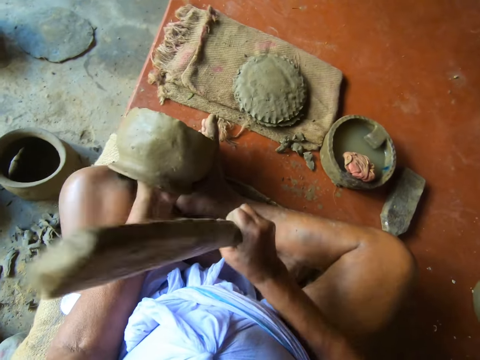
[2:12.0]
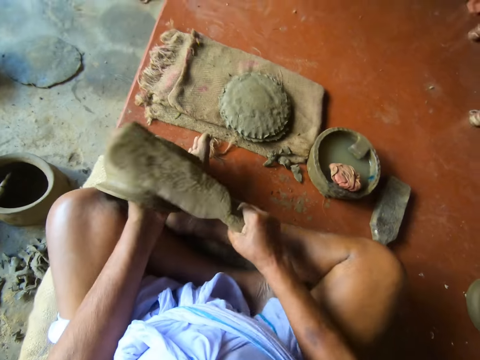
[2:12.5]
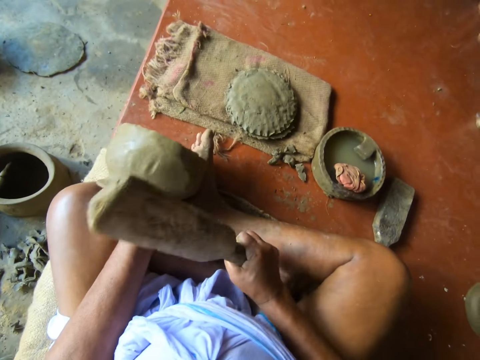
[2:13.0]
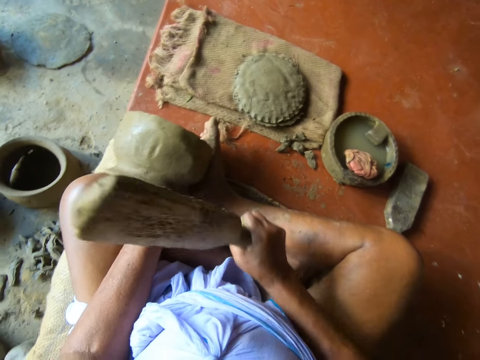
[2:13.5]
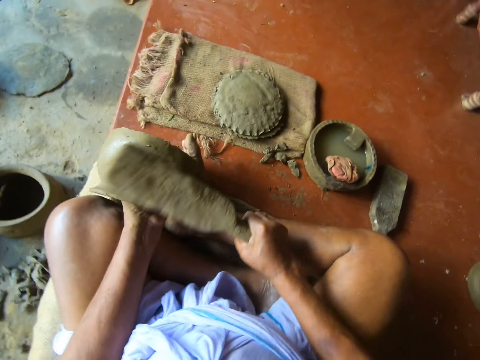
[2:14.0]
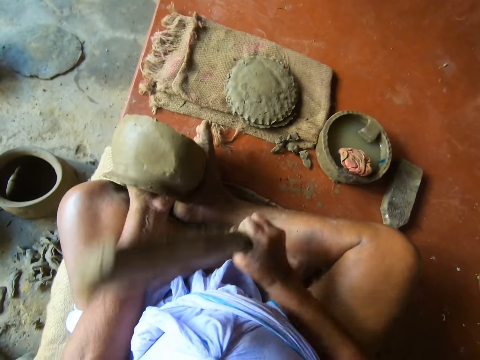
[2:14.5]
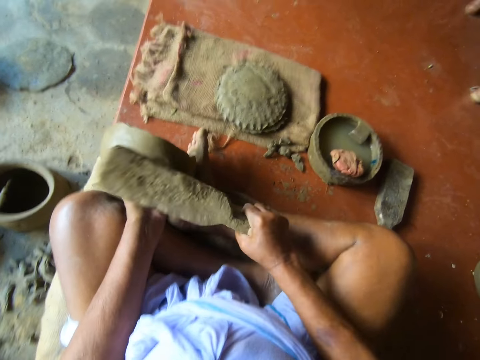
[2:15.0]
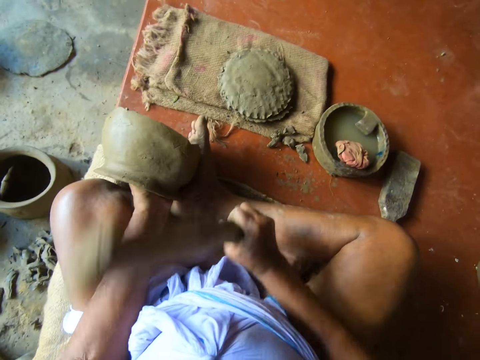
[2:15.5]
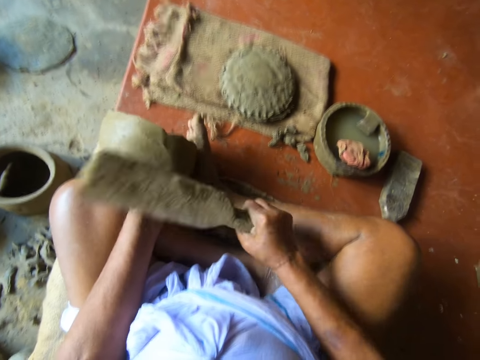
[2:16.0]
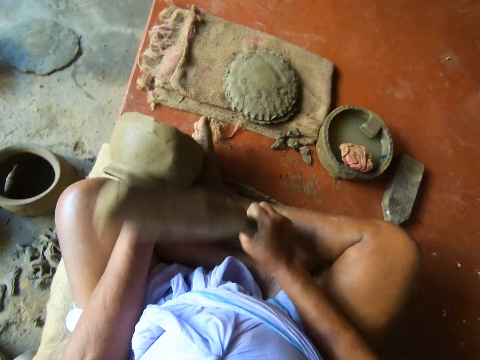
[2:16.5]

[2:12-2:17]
The camera wearer molds the clay mold with the molding stick in his right hand.

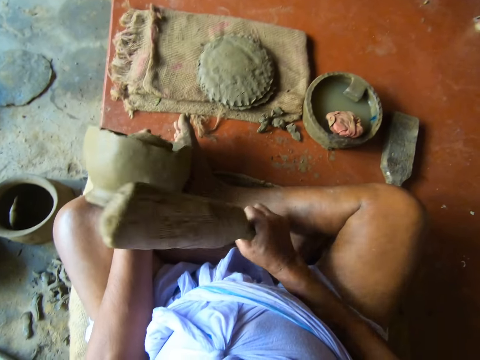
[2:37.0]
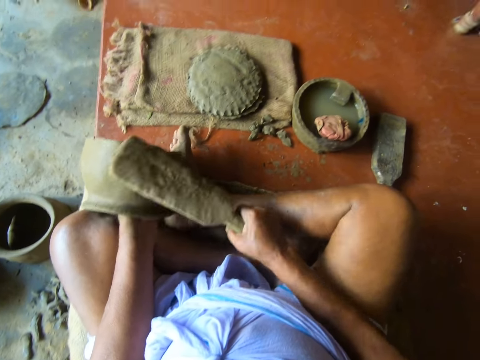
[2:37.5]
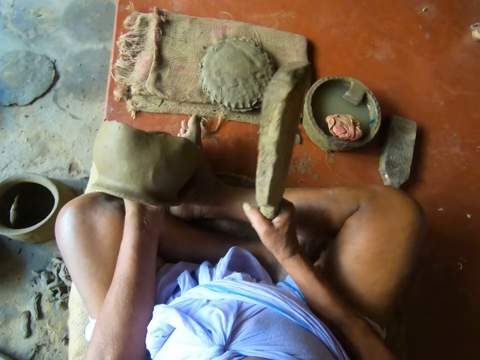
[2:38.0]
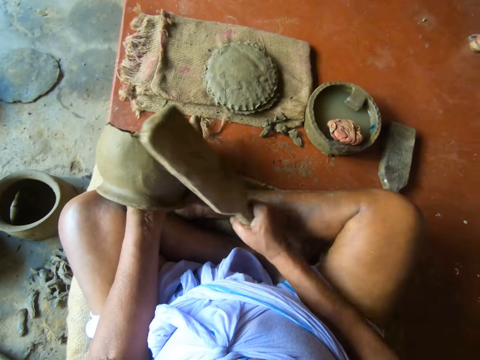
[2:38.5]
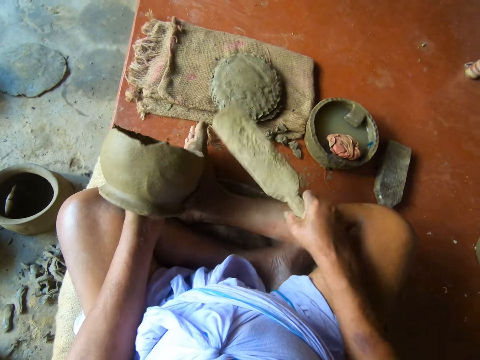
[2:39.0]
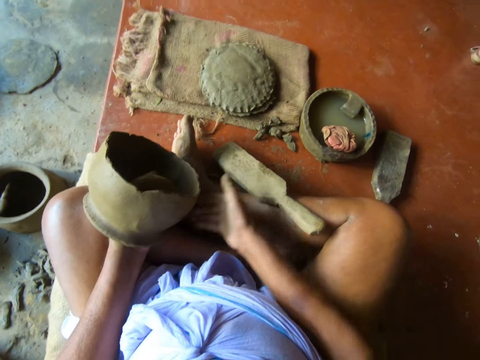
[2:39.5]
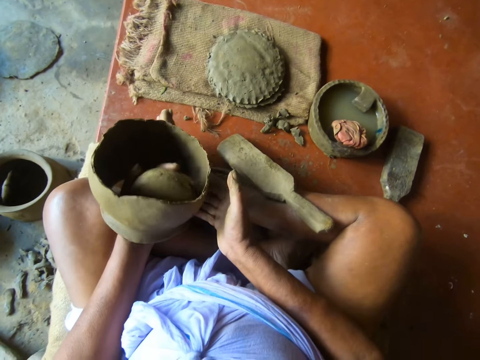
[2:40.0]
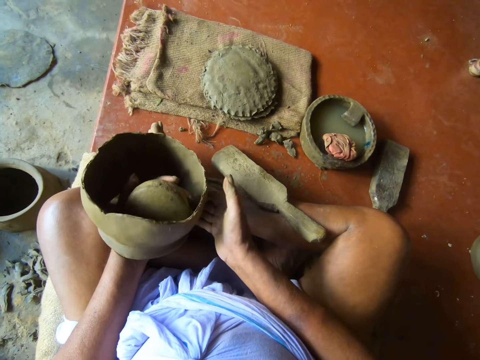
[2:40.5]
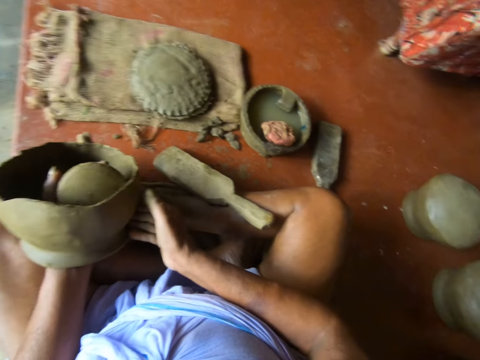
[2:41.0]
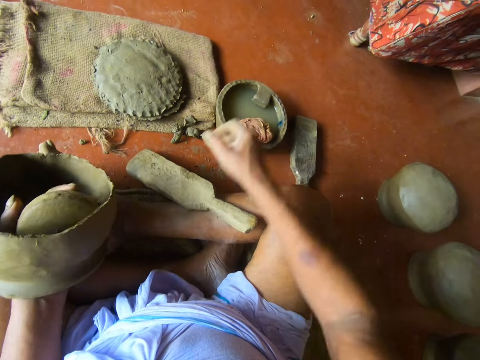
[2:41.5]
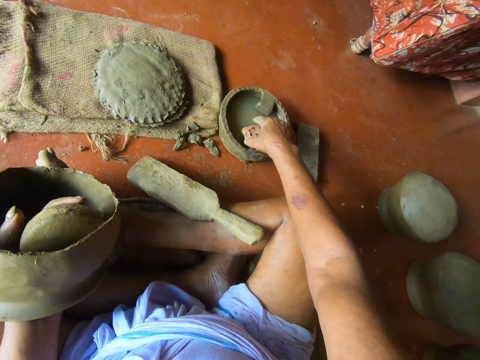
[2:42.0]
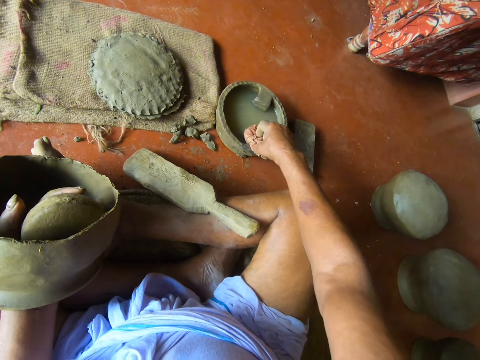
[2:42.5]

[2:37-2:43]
The camera wearer drops the molding stick on the floor with his right hand. He adjusts the clay mold with his right hand. He picks a cloth in the pot of water on the floor with his right hand.

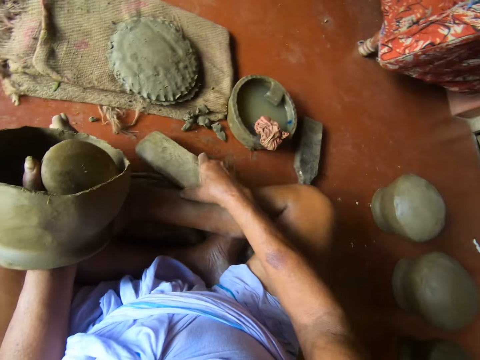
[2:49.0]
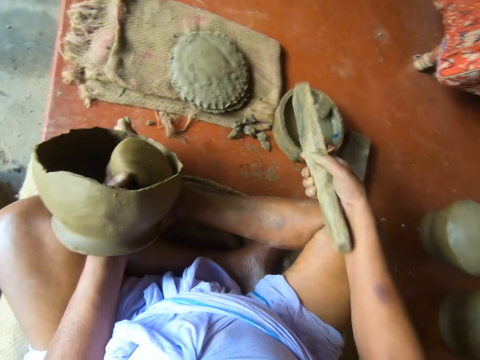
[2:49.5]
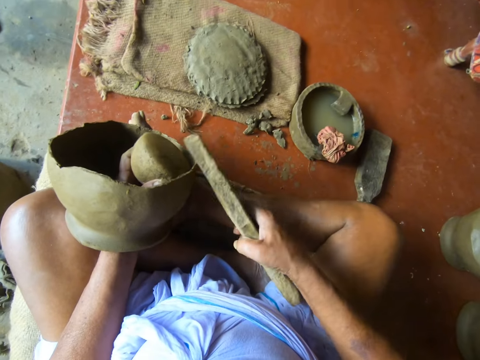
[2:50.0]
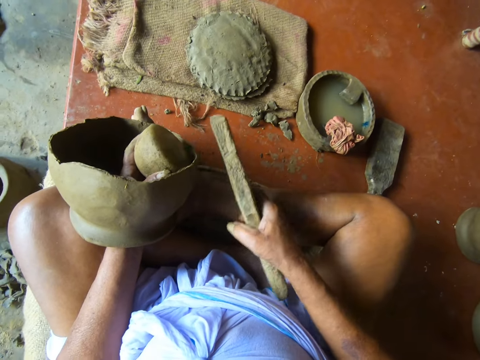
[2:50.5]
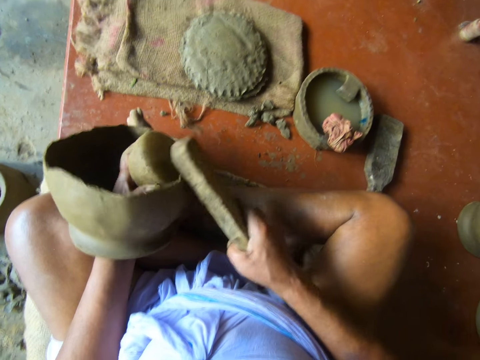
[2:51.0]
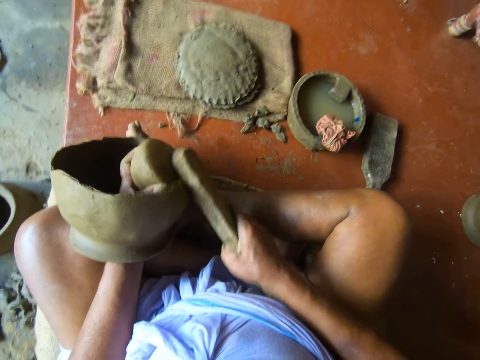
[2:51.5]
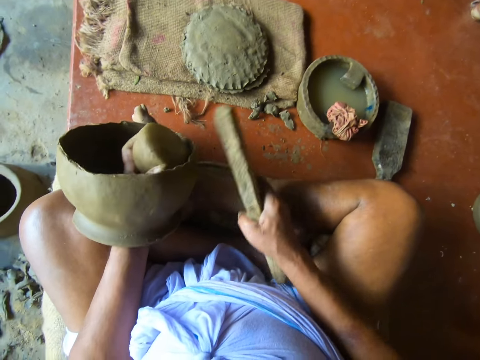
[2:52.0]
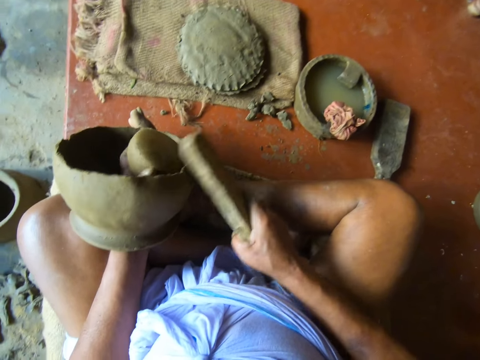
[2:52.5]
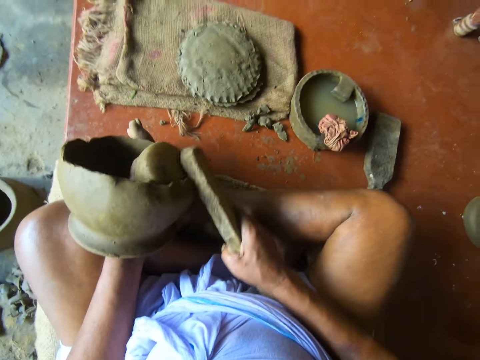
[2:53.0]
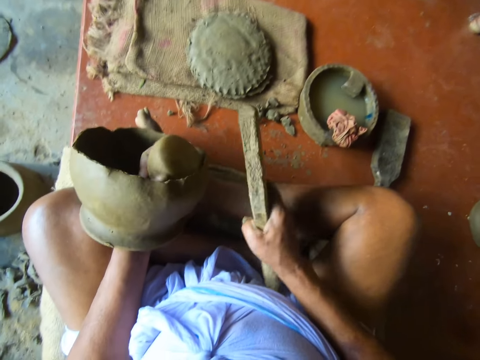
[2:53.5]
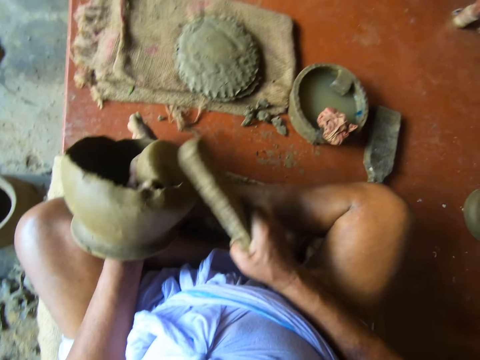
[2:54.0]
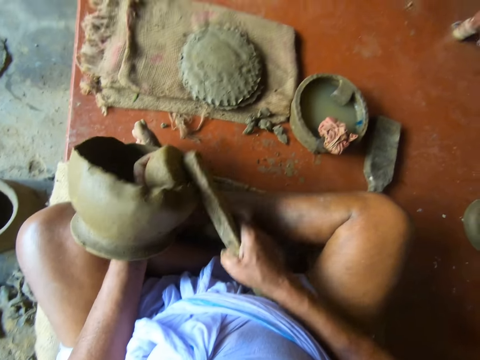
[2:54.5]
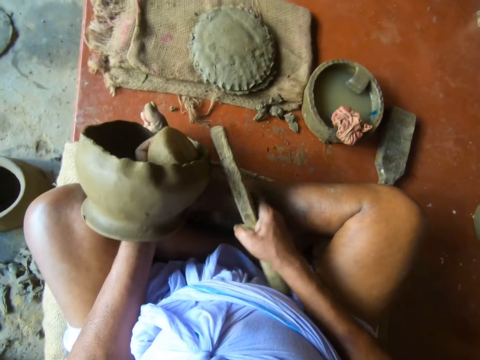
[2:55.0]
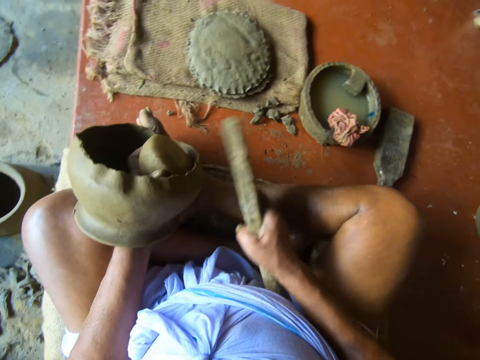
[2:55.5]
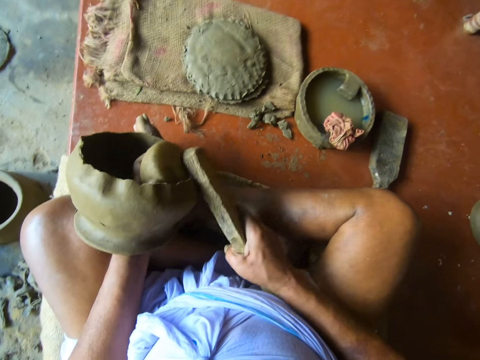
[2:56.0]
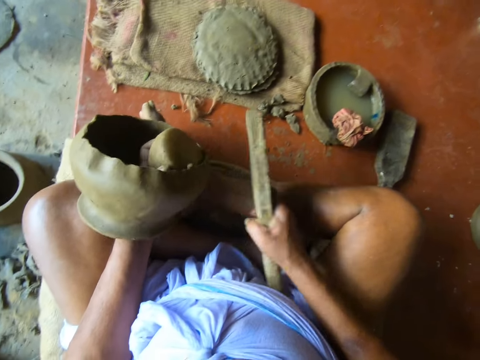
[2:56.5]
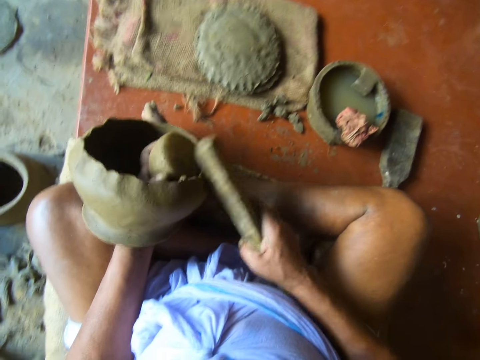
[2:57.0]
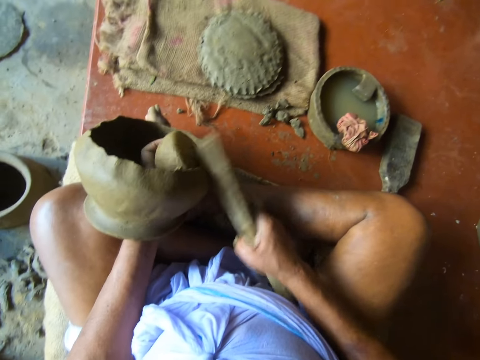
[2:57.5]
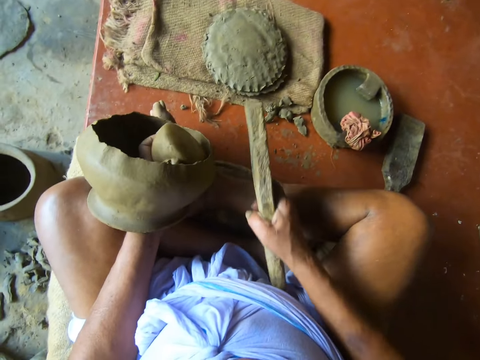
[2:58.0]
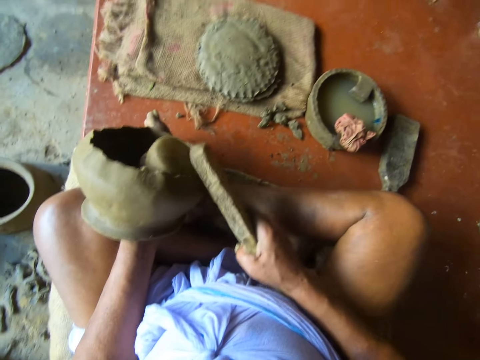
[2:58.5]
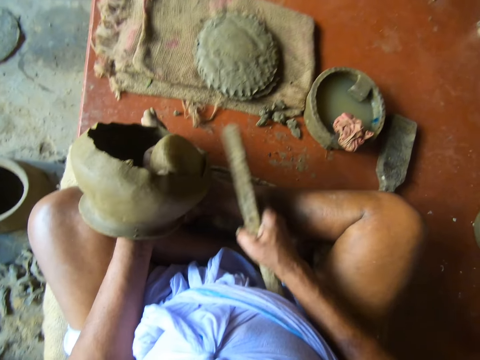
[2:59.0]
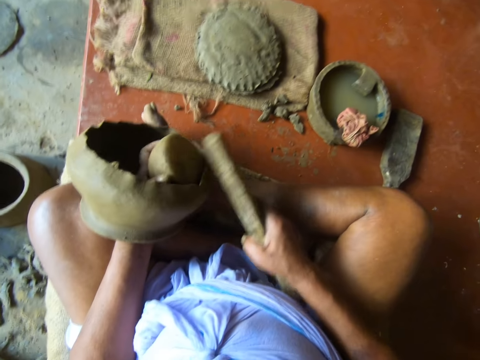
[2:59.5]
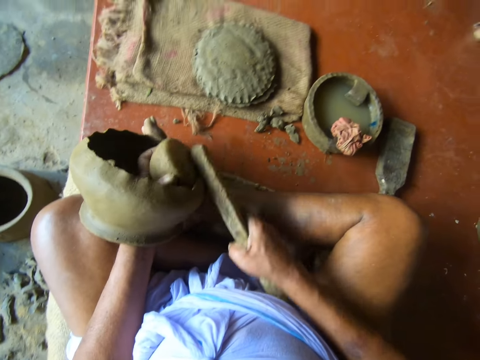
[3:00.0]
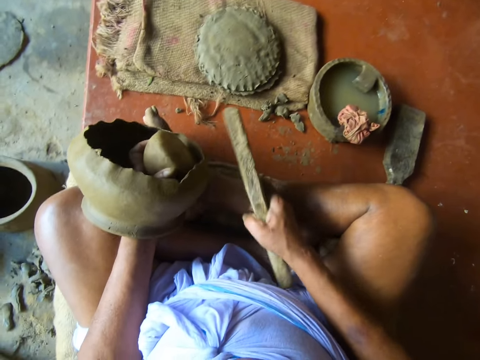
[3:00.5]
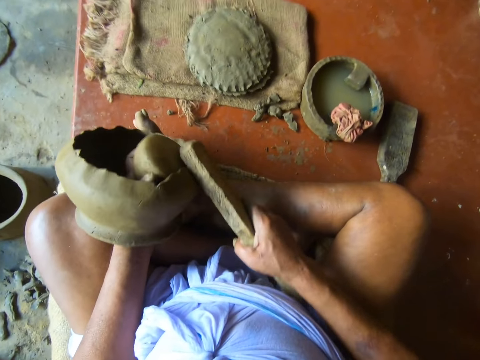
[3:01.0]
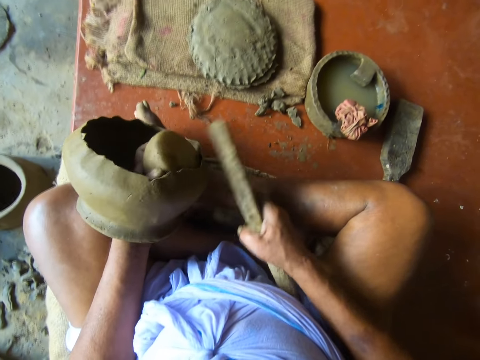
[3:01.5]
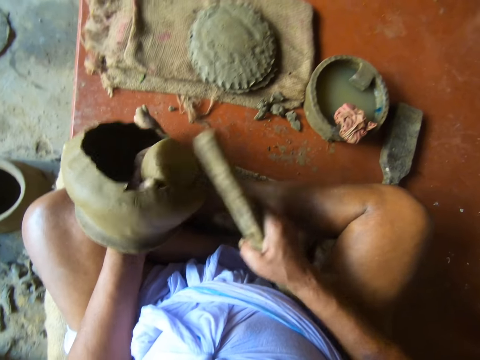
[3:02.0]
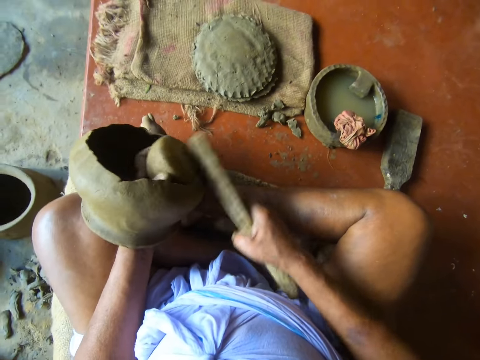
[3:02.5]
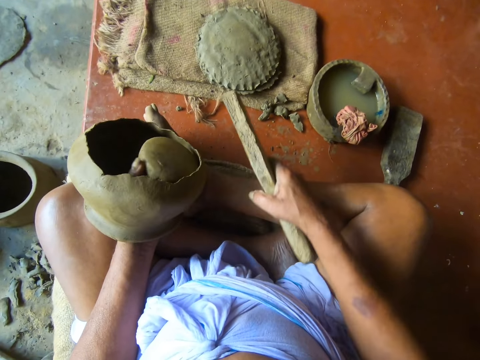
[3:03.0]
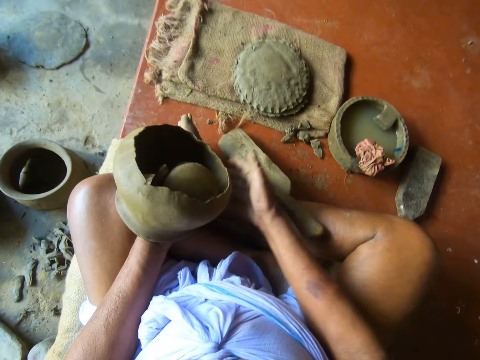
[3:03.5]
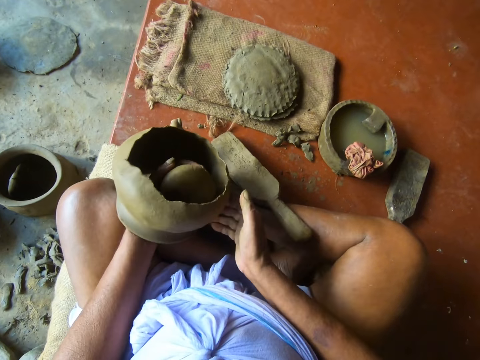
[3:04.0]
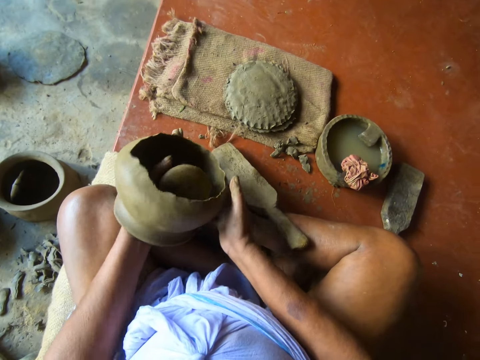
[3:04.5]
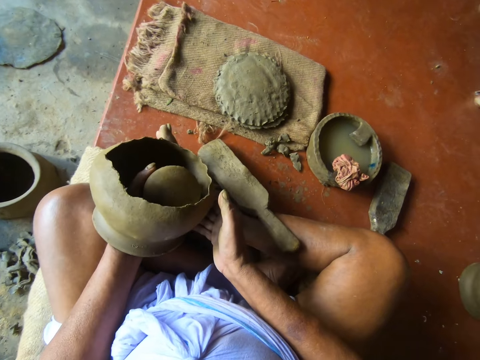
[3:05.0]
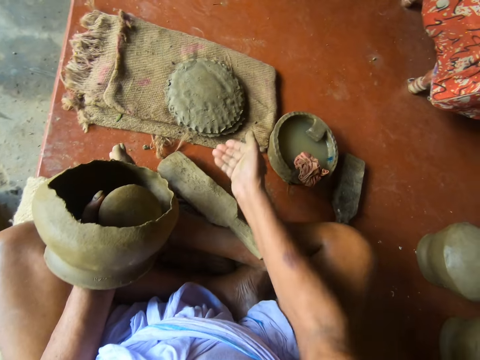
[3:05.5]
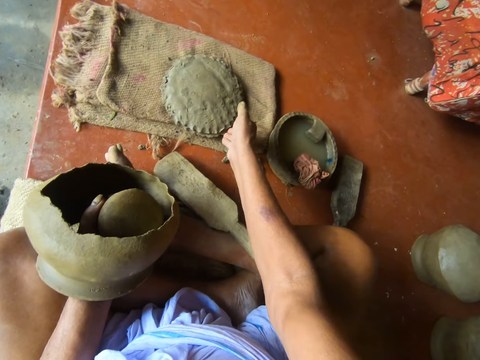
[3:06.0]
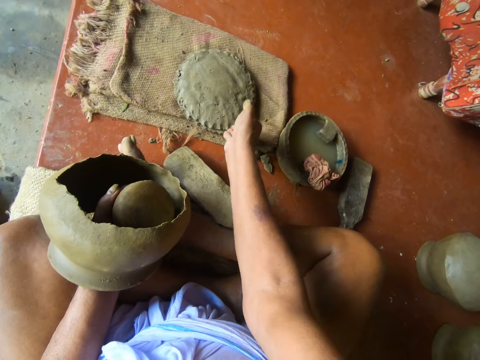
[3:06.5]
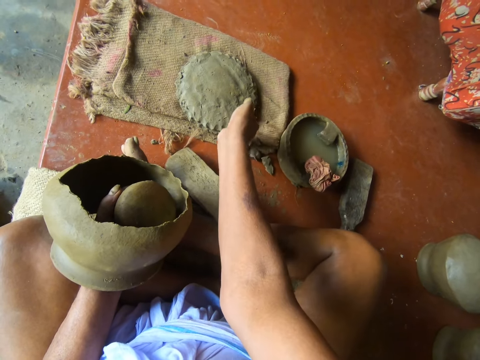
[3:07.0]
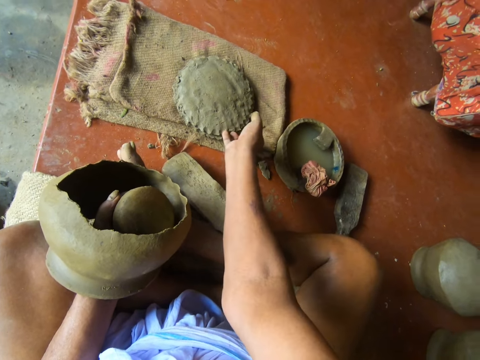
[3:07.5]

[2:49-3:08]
The camera wearer picks the molding stick or wood on the floor with his right hand. He puts the wood in the bowl. He molds the clay mold with the molding stick in his right hand. He gently hits the pot with a piece of wood. He drops the molding stick on the floor with his right hand. He turns the clay mold with his right hand. He picks a mold base on the floor with his right hand.
